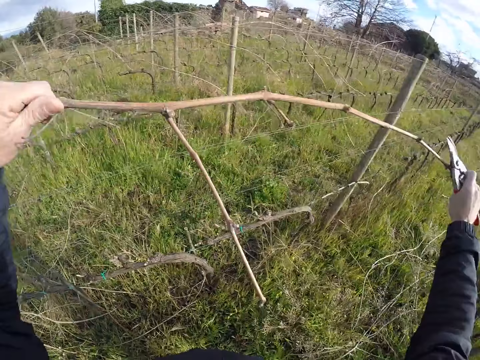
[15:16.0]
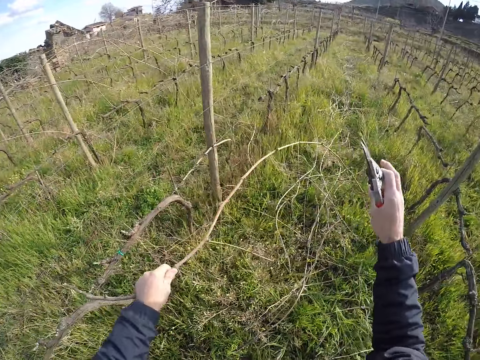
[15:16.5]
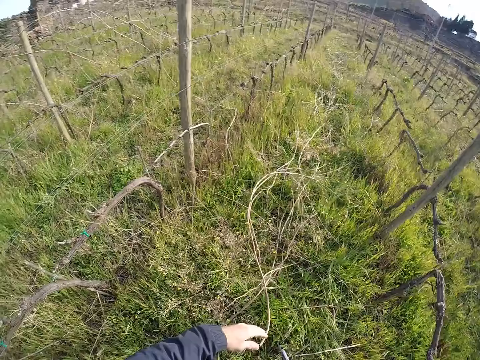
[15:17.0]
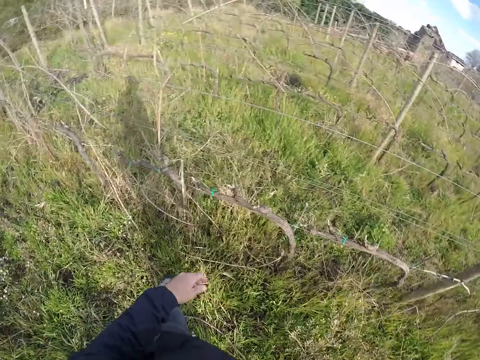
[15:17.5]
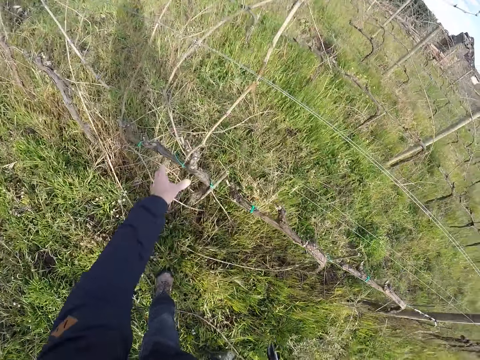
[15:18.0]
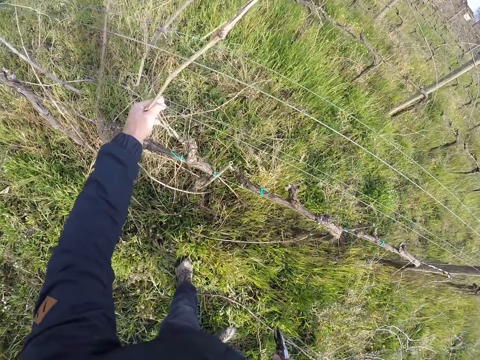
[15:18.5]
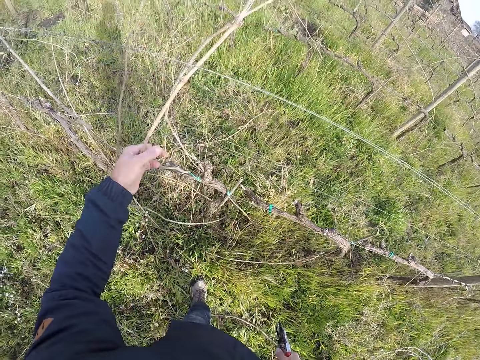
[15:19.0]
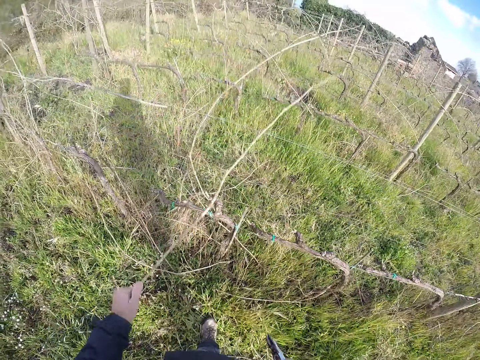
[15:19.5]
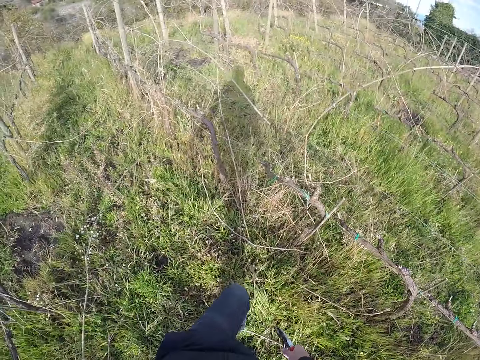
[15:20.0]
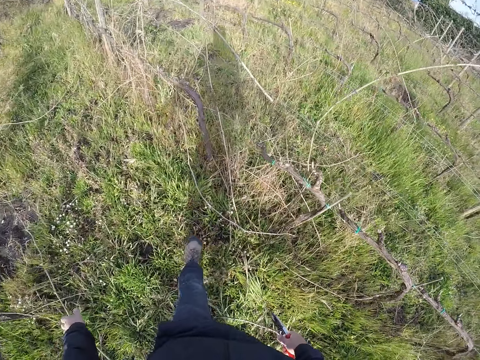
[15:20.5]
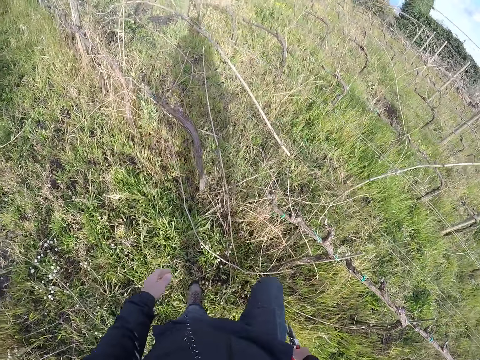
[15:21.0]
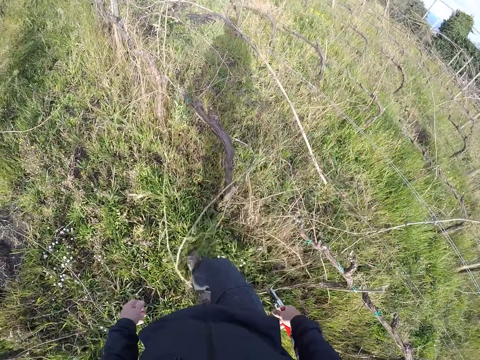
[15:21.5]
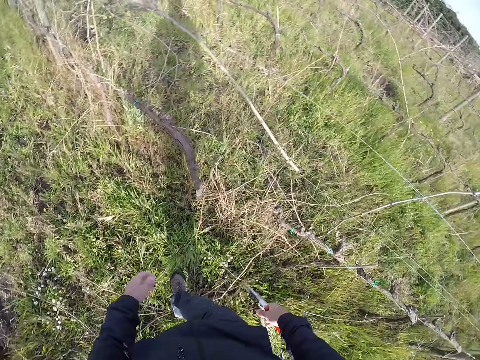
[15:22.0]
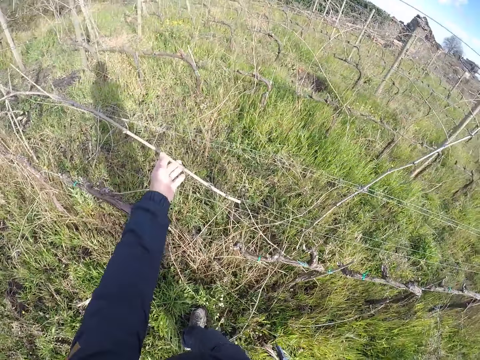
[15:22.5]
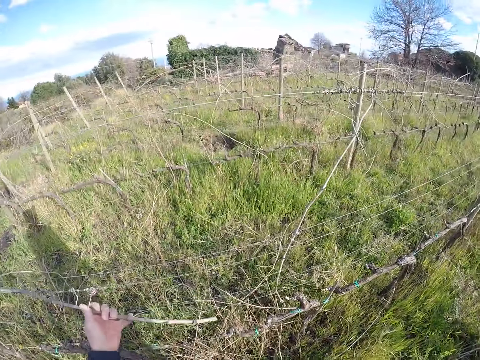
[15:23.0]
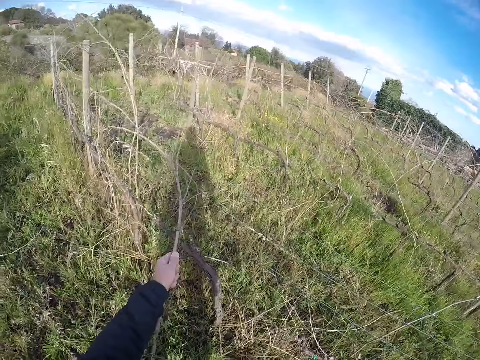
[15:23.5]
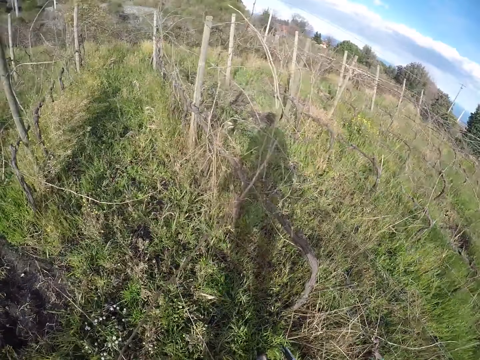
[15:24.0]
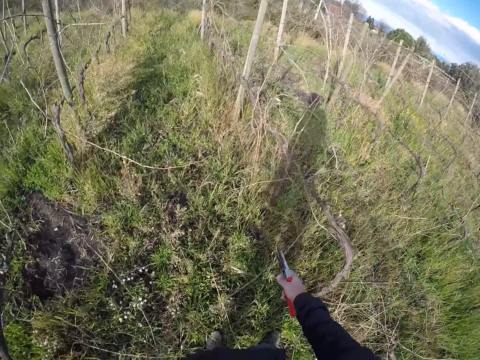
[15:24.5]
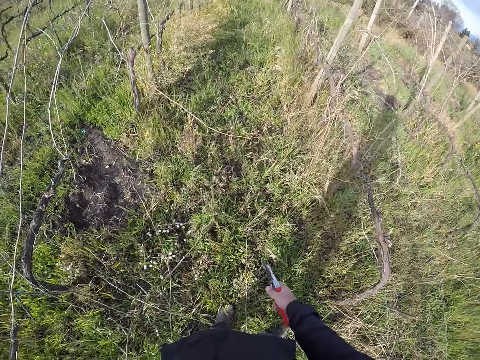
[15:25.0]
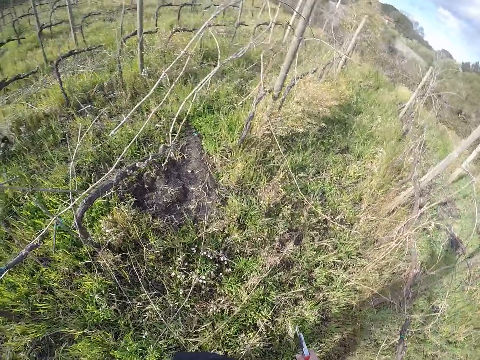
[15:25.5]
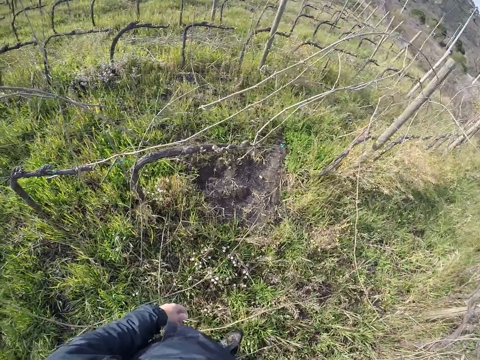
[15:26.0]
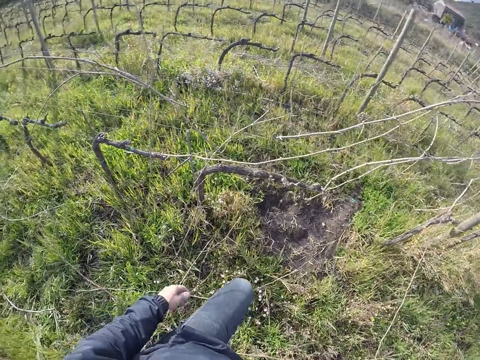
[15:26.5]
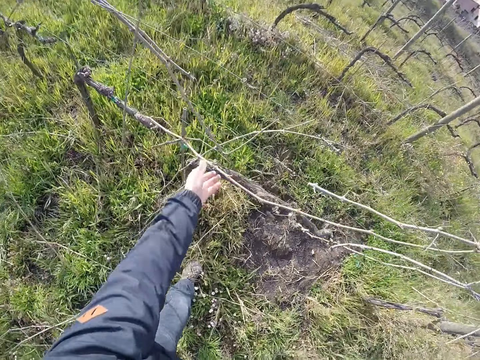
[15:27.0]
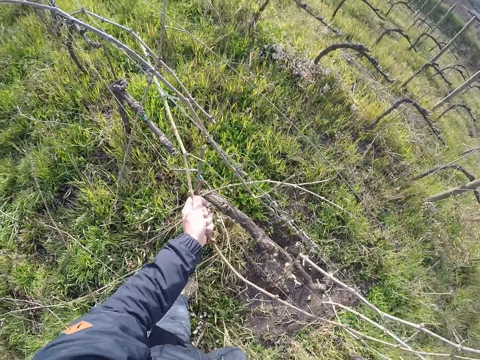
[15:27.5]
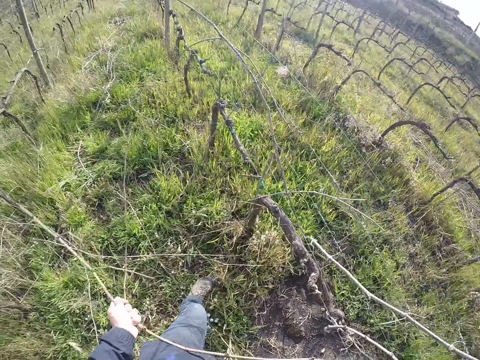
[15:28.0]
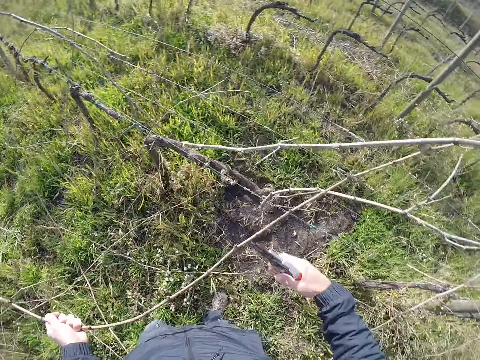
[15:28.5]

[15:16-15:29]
The camera wearer drops the branch on the ground with his left hand. He pulls a branch from the barbed wire fence with his left hand. He drops the branch on the ground with his left hand. He moves branches on the ground with his right leg. He walks. He pulls a branch from the barbed wire fence with his left hand. He drops the branch on the ground with his left hand. He walks. He pulls a branch from the barbed wire fence with his left hand.

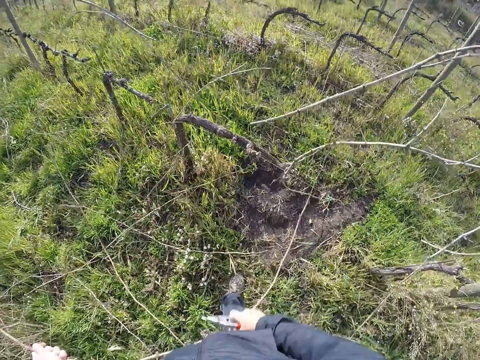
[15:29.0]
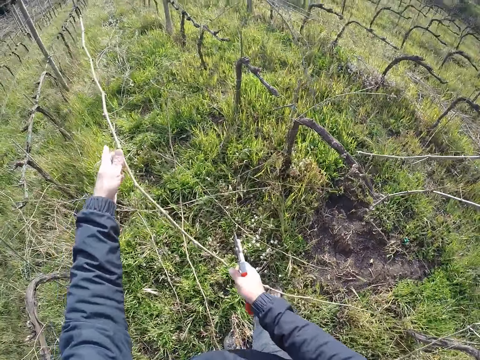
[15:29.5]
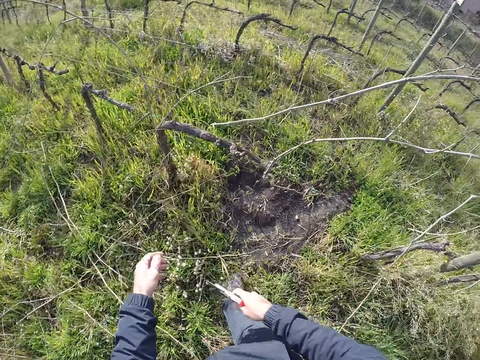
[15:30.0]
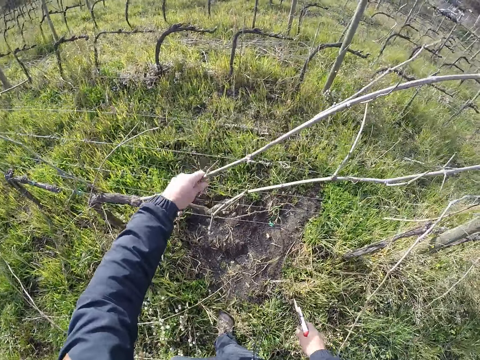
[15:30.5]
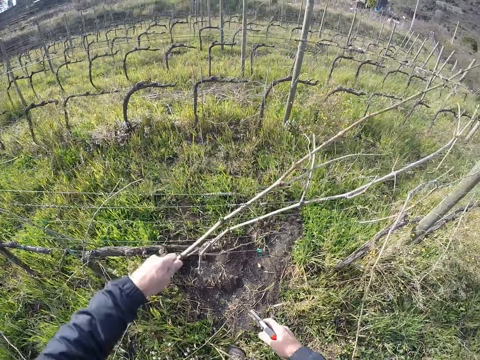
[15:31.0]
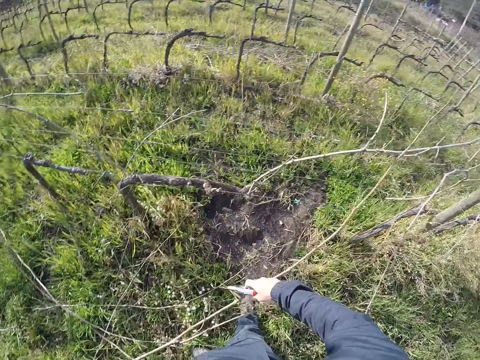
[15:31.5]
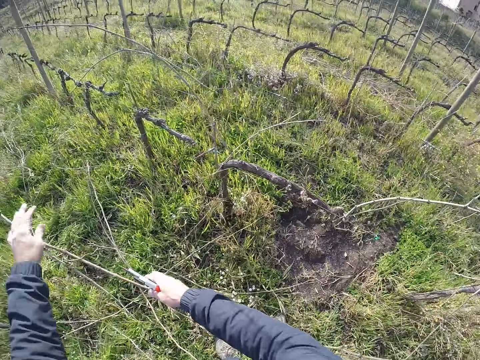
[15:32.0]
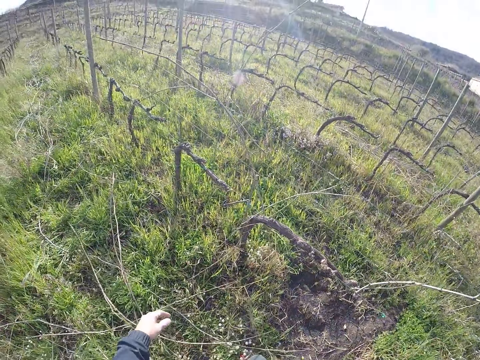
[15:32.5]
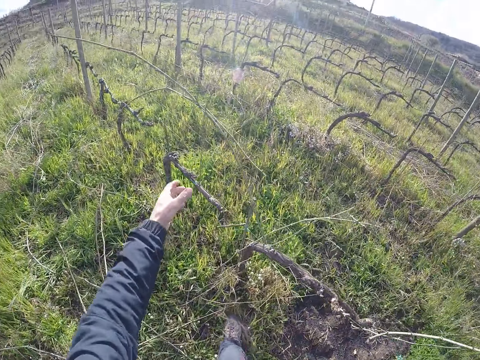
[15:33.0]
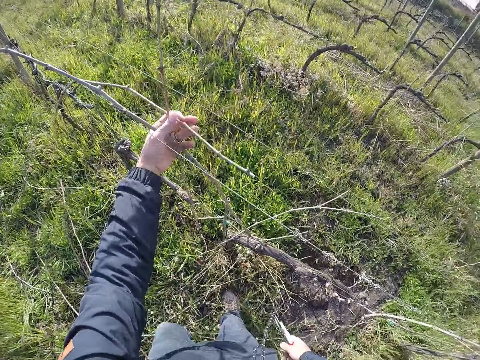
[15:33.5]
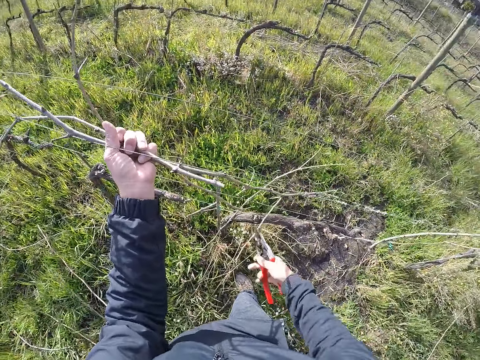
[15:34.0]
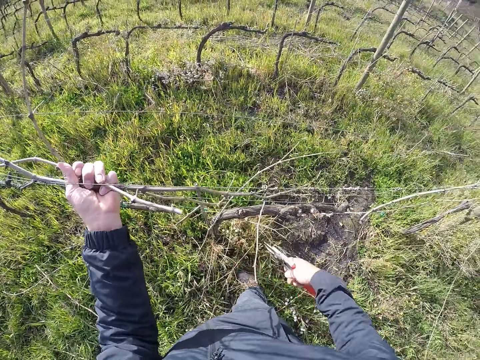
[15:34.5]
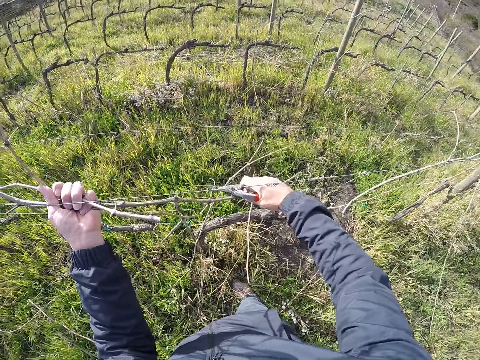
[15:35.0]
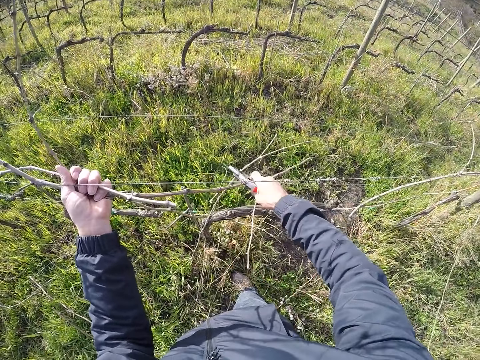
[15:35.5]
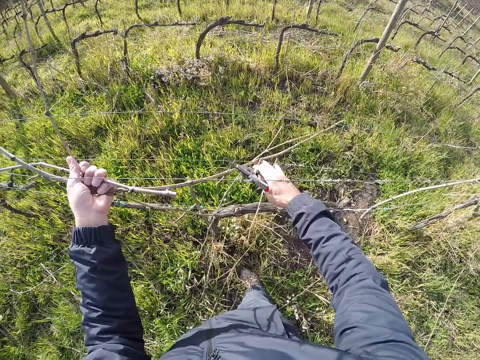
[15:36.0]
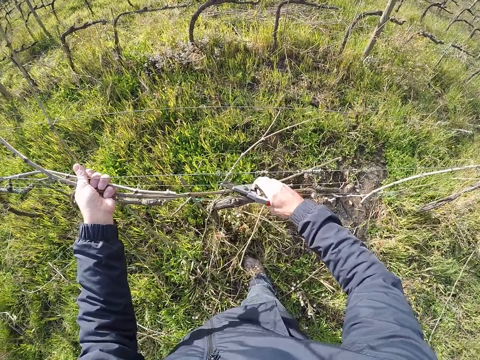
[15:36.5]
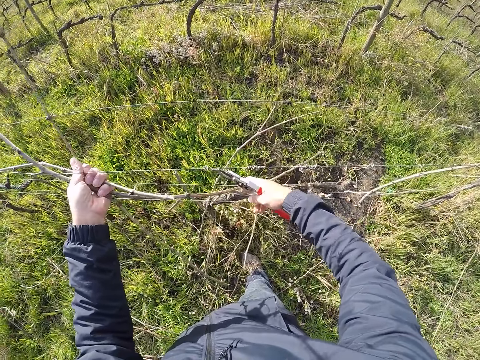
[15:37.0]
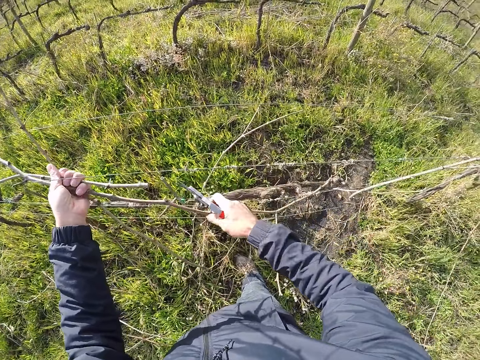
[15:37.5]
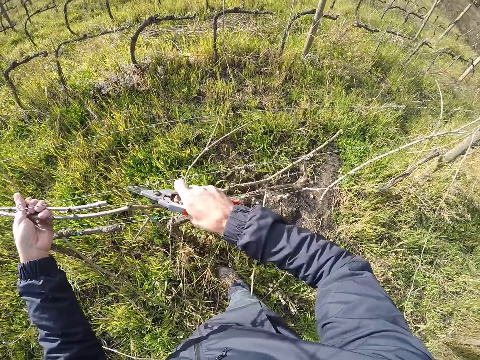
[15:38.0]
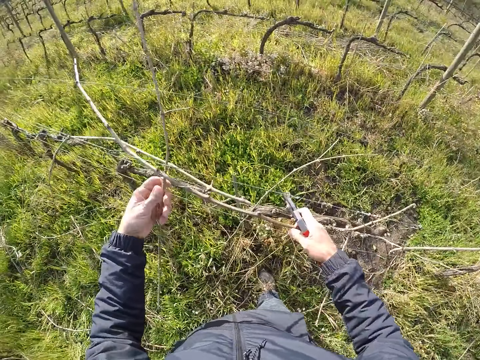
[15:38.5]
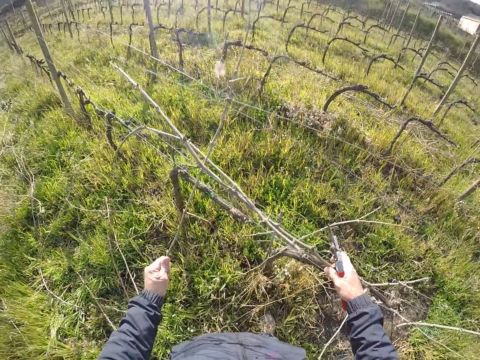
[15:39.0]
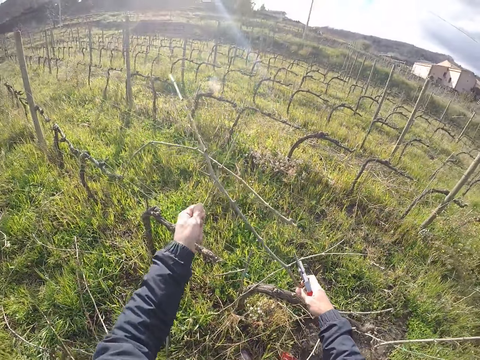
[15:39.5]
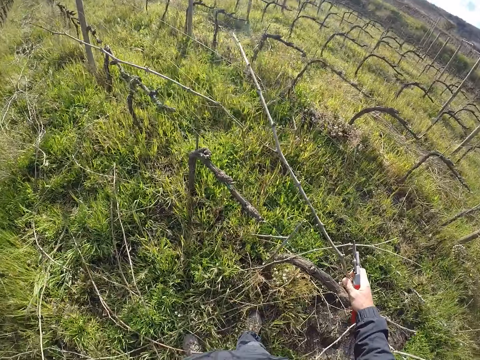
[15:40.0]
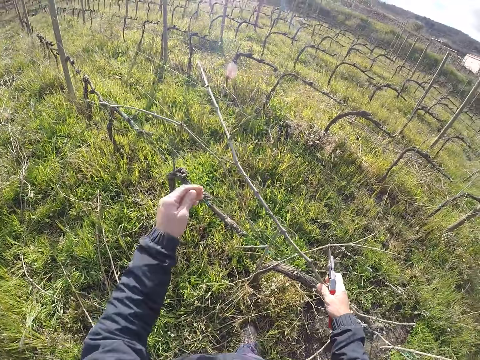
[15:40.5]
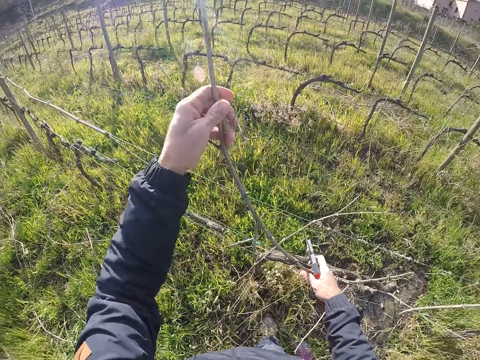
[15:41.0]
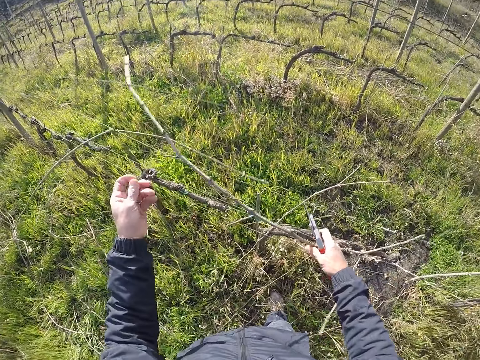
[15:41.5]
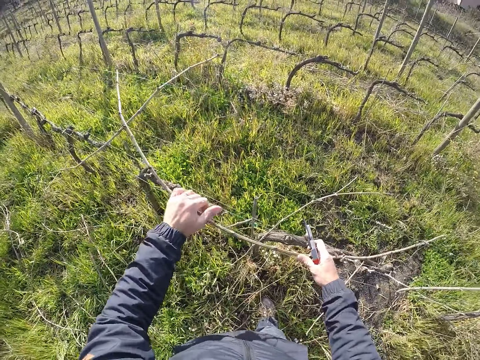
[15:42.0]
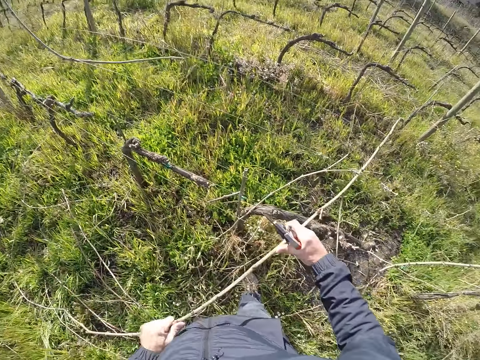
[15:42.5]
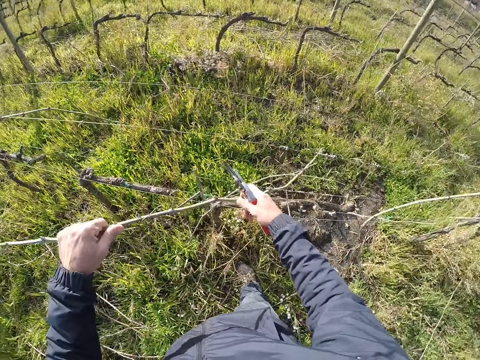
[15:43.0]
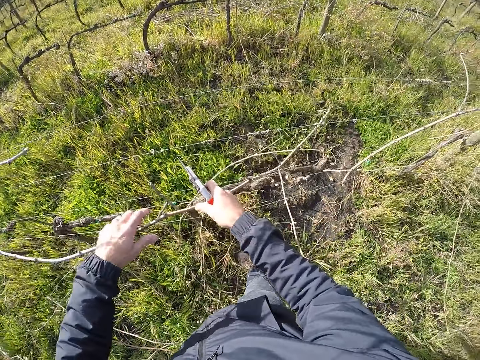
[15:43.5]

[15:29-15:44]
The camera wearer pulls the branch from the barbed wire fence with both hands. He drops the branch on the ground with his right hand. He pulls a branch from the barbed wire fence with his left hand. He pulls the branch from the barbed wire fence with both hands. He drops the branch on the ground with his right hand. He pulls branches from the barbed wire fence with his left hand. He pulls branches from the barbed wire fence with both hands. He pulls a branch from the barbed wire fence with his left hand. He drops the branch on the ground with his left hand. He pulls a branch from the barbed wire fence with both hands.
